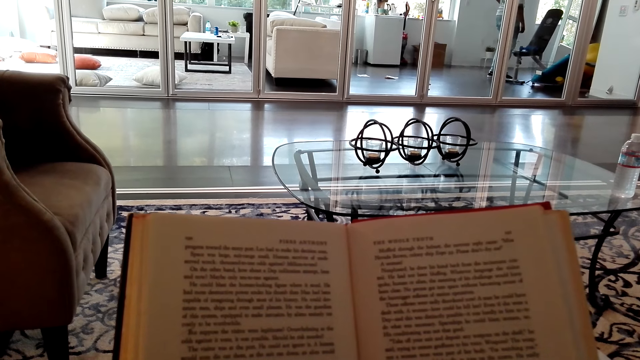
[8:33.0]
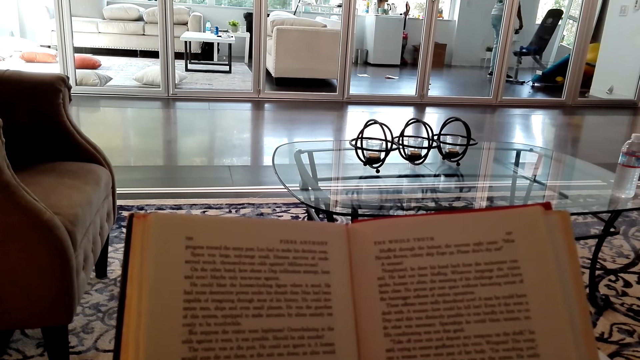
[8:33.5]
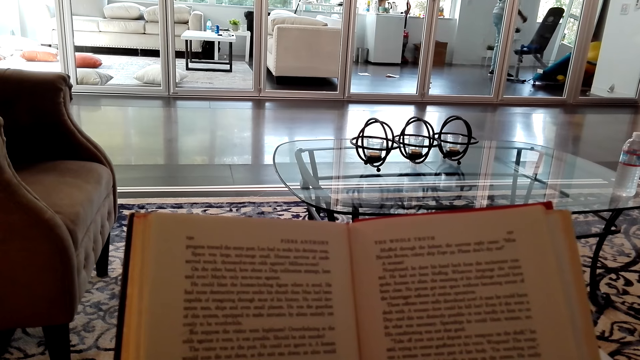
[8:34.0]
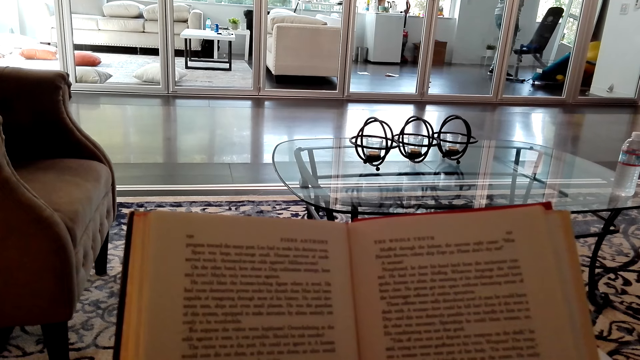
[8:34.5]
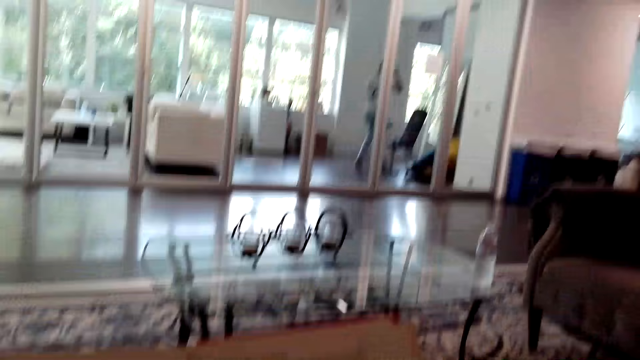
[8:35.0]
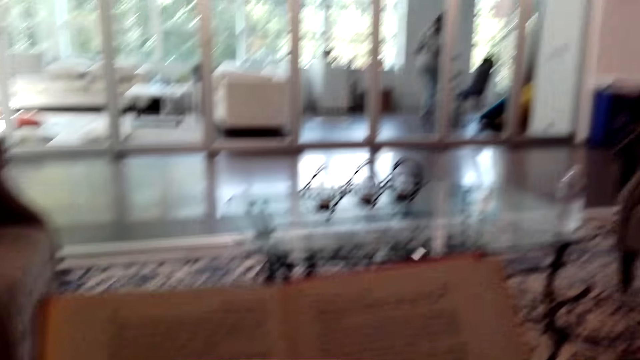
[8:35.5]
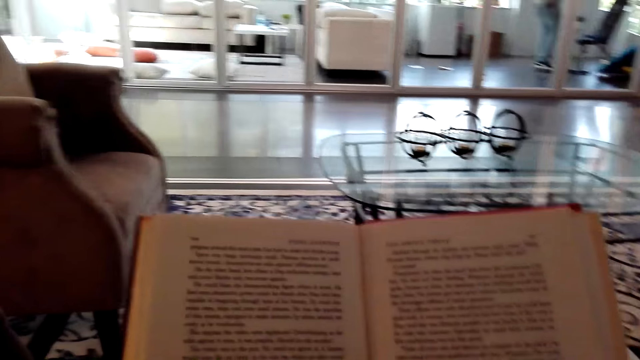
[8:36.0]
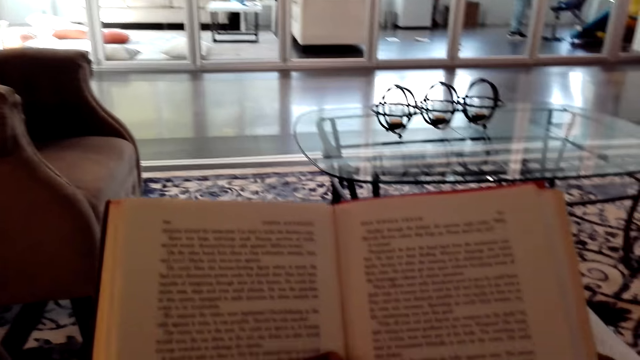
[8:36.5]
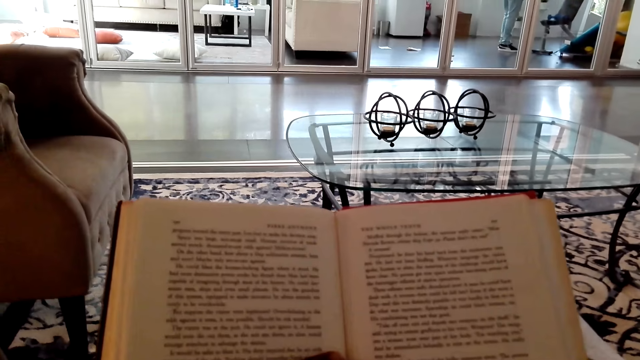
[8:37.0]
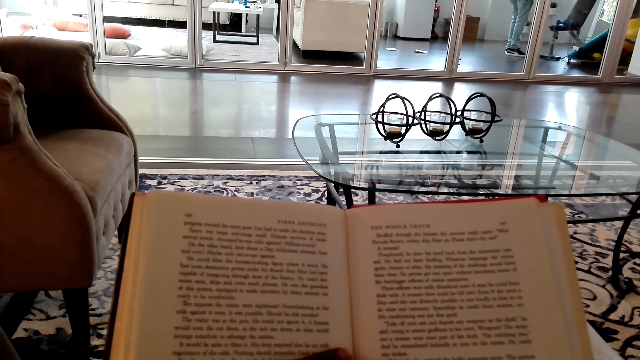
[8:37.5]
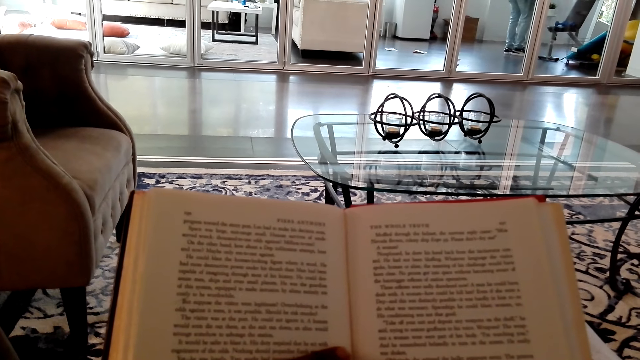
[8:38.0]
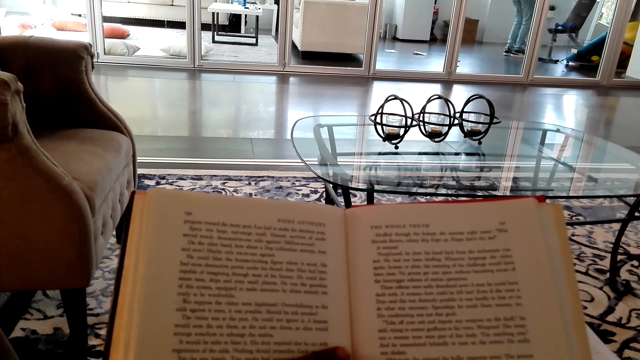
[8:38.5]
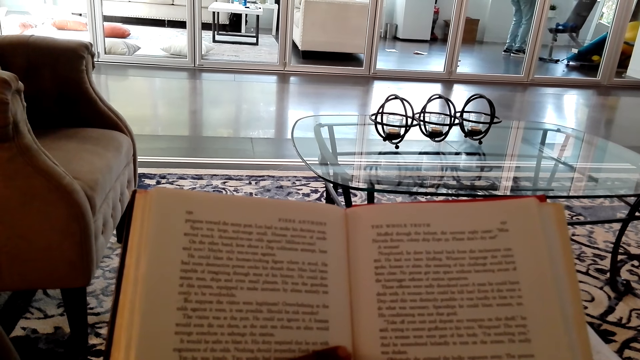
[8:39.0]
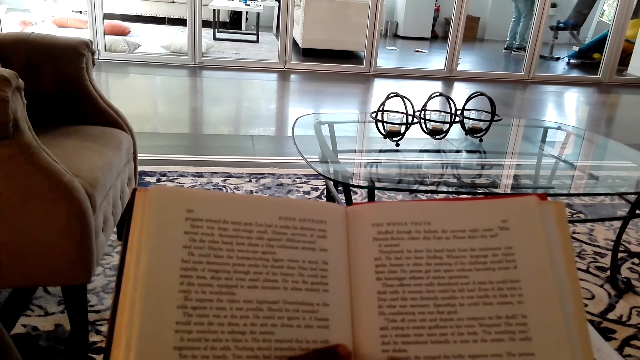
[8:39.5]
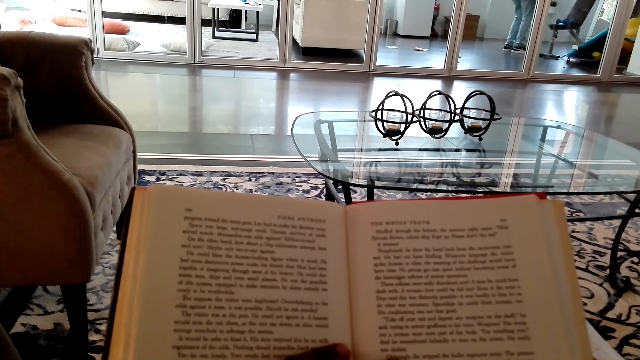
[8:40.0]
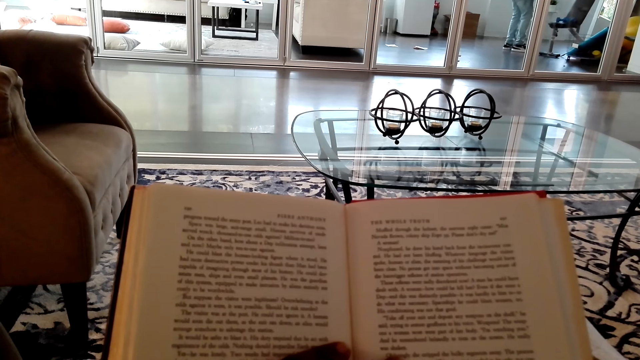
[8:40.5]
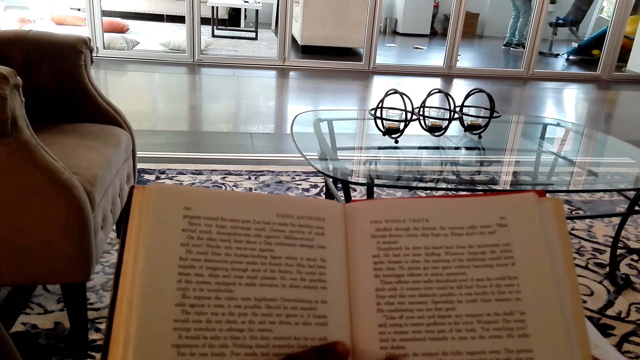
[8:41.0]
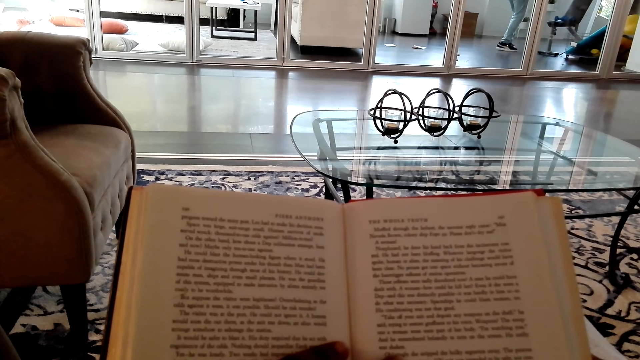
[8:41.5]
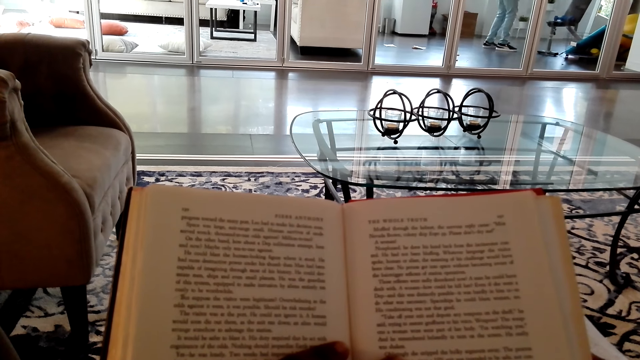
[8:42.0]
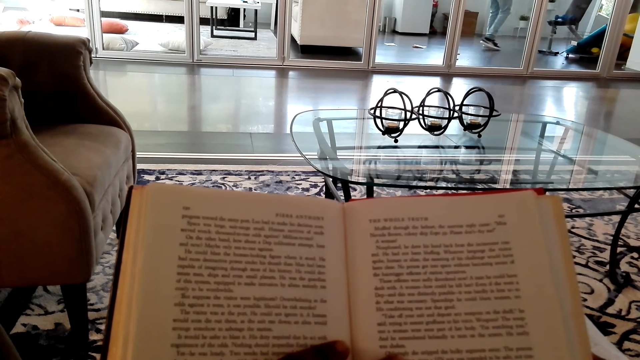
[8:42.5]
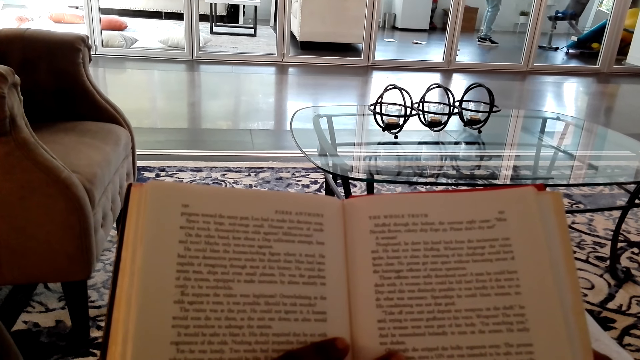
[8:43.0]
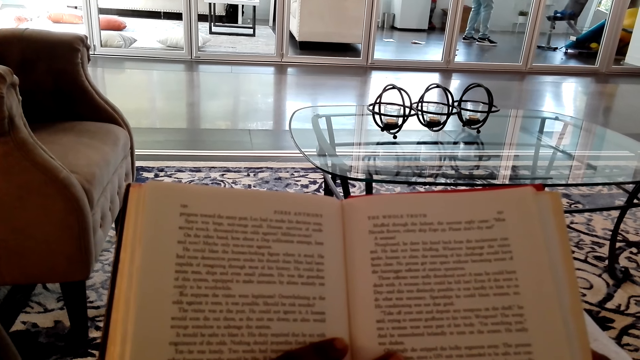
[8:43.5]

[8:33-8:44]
The camera wearer looks to the right. They read a book.

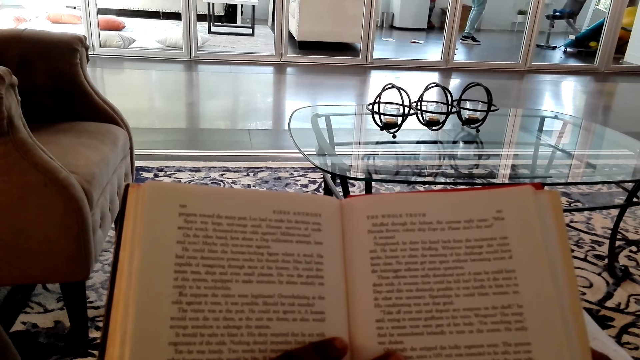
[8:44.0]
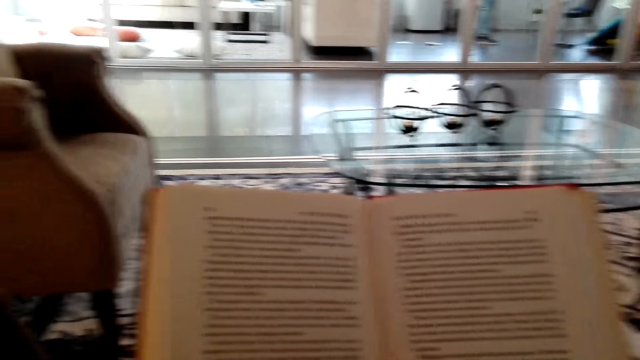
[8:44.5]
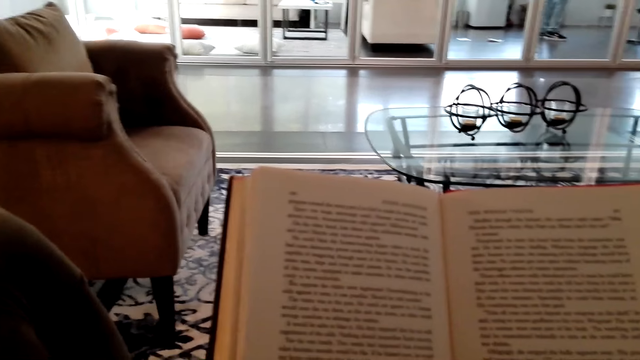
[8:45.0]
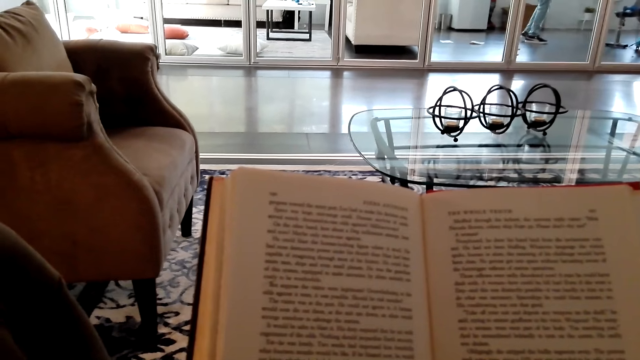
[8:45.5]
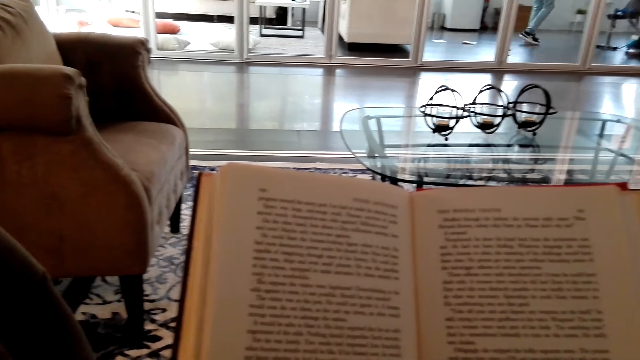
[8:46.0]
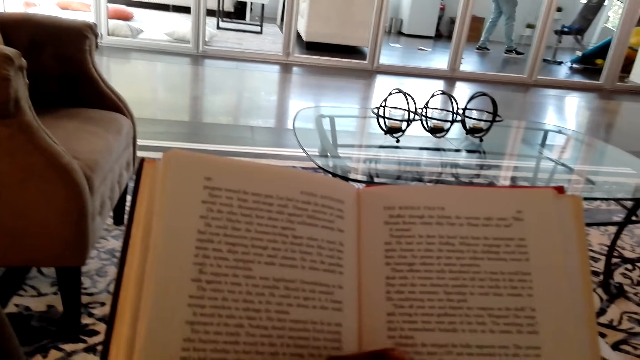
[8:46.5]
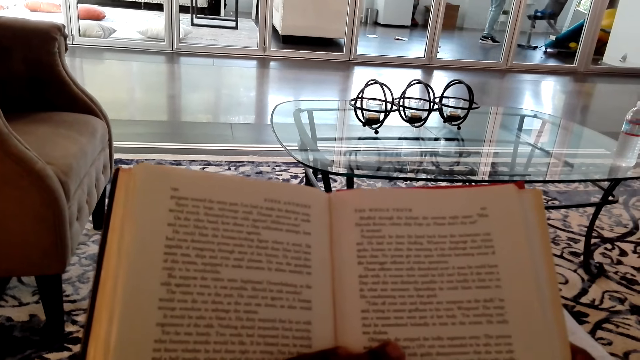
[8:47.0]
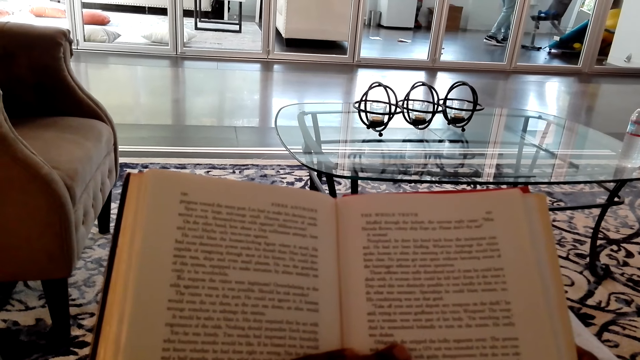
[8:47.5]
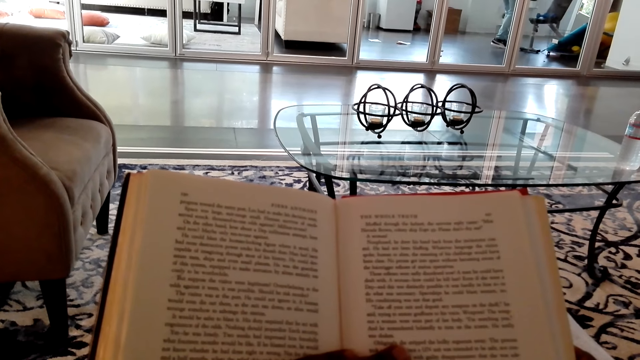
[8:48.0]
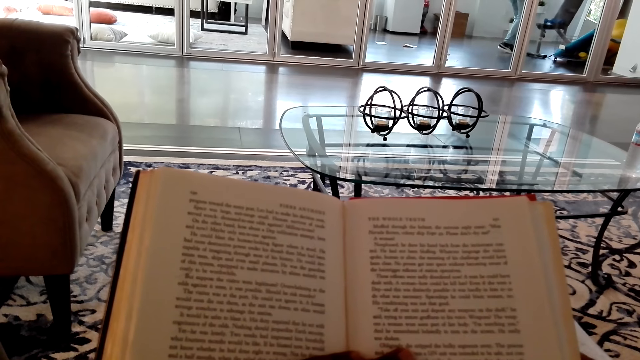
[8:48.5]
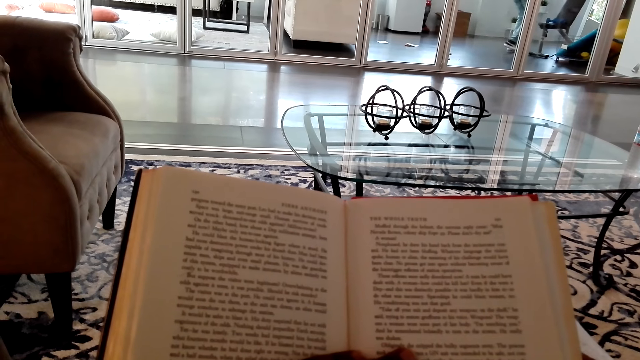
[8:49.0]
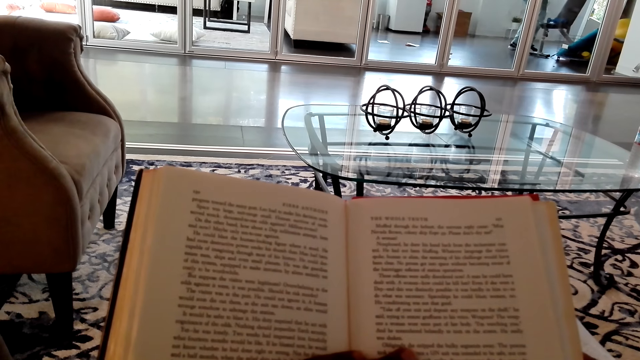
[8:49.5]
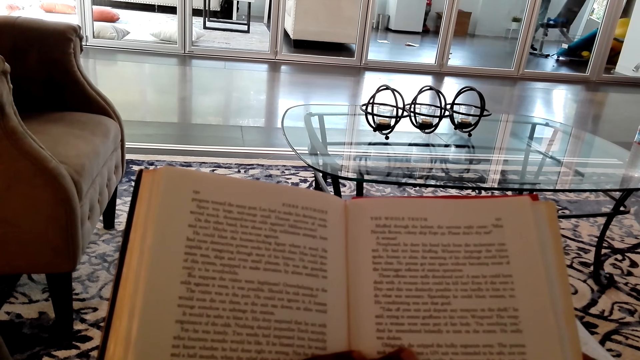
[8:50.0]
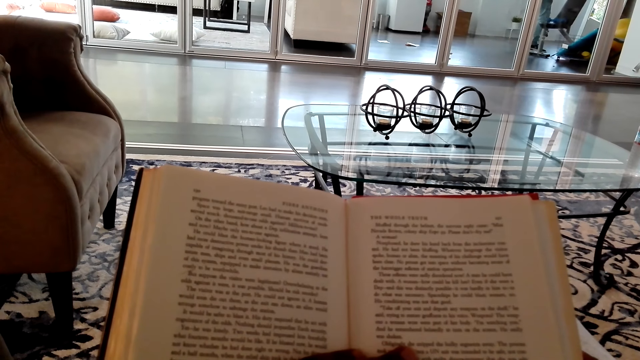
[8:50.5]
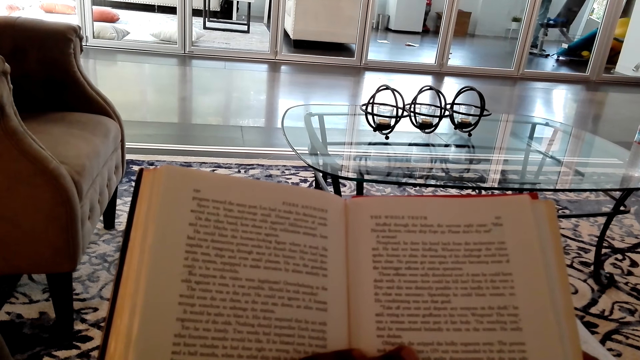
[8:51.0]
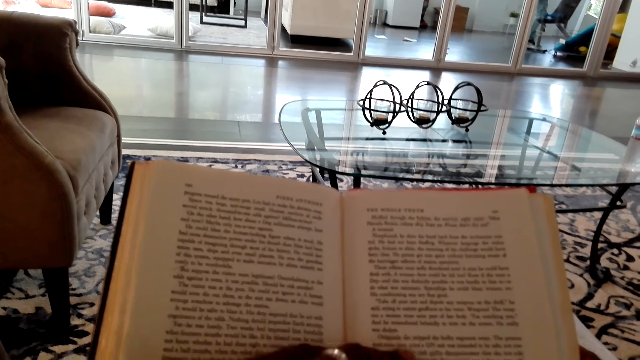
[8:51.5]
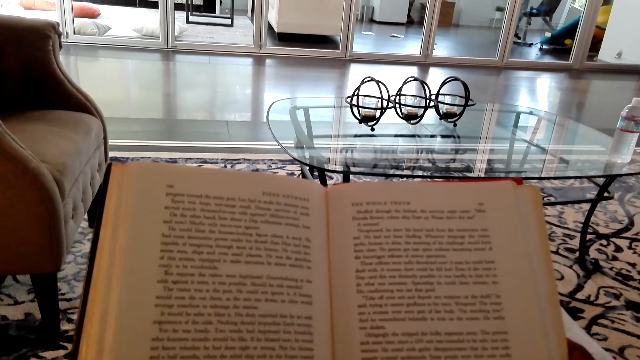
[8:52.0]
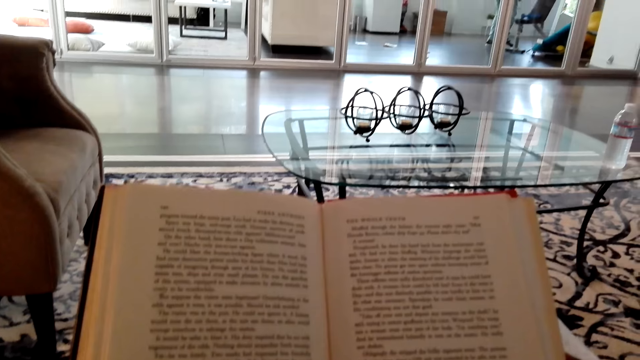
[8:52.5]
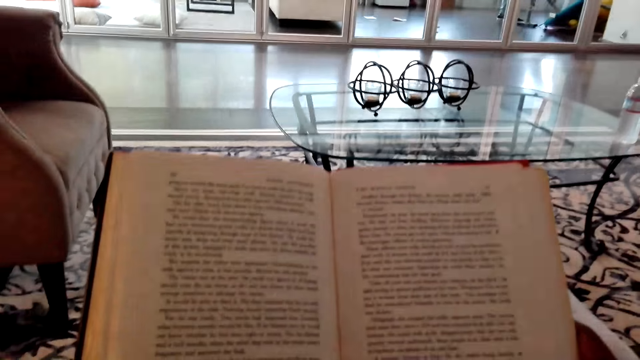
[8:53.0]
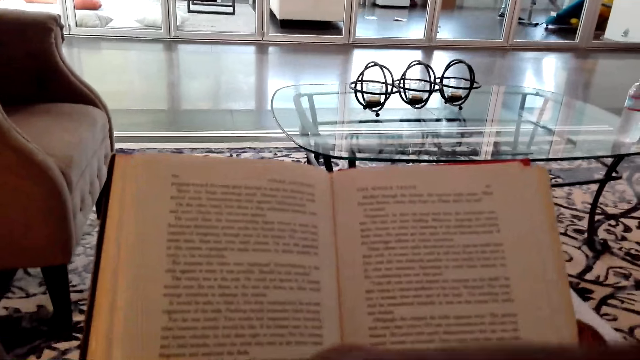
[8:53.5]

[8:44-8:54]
The camera wearer puts his hand on a book.
